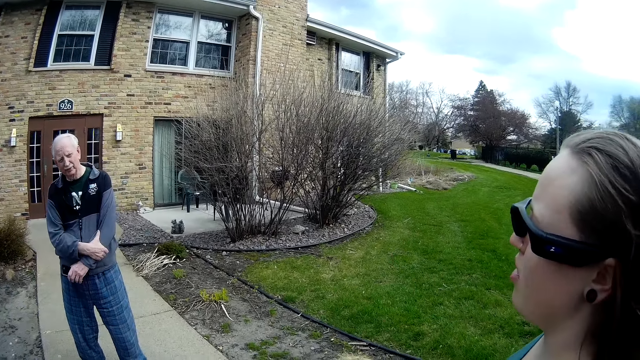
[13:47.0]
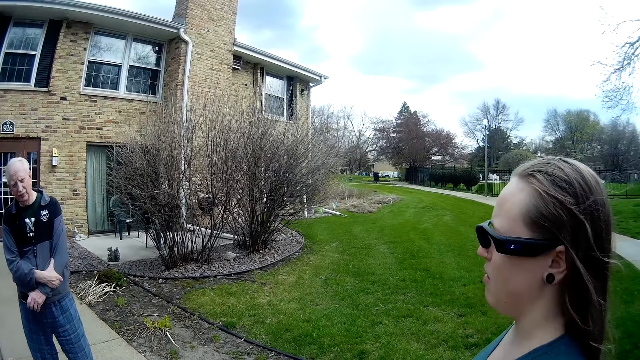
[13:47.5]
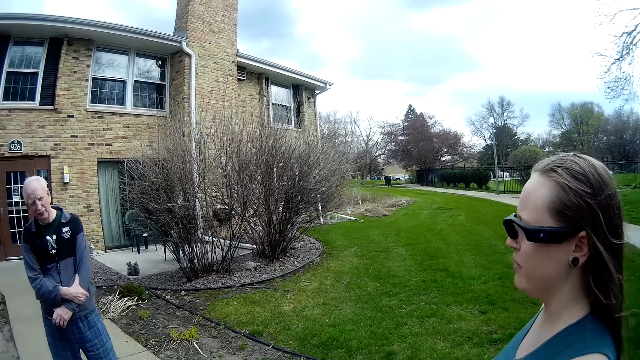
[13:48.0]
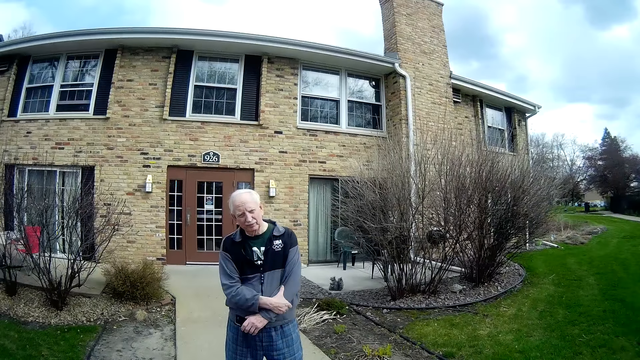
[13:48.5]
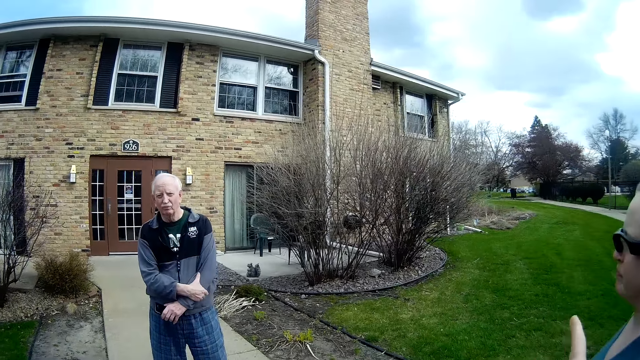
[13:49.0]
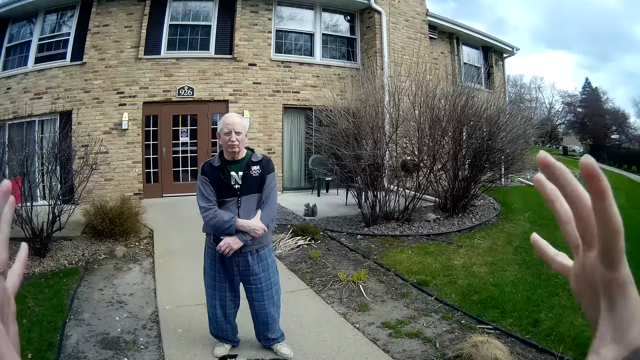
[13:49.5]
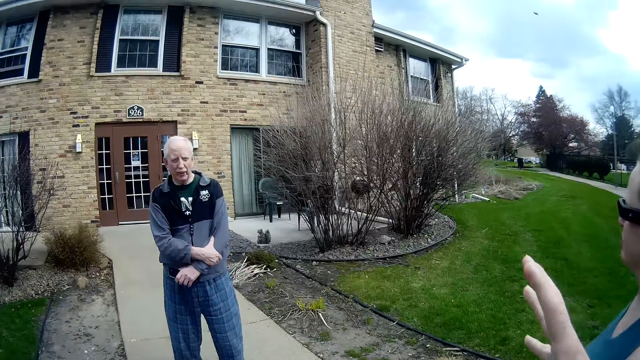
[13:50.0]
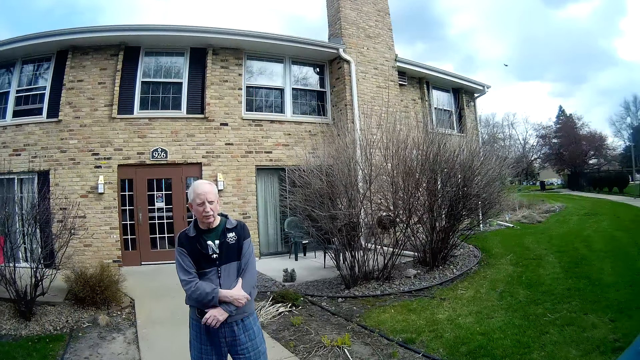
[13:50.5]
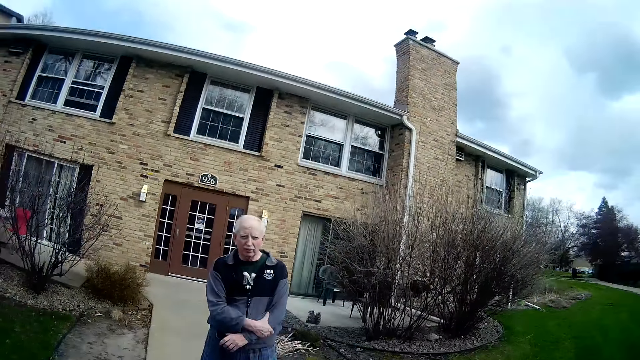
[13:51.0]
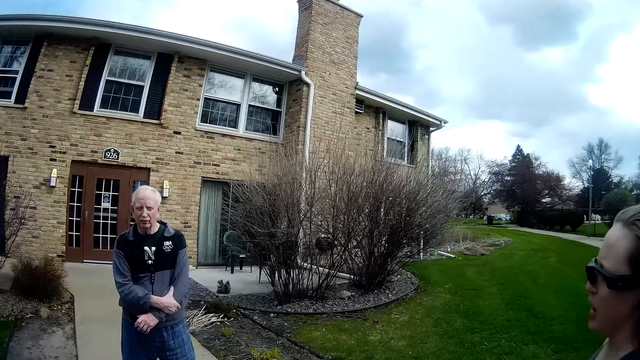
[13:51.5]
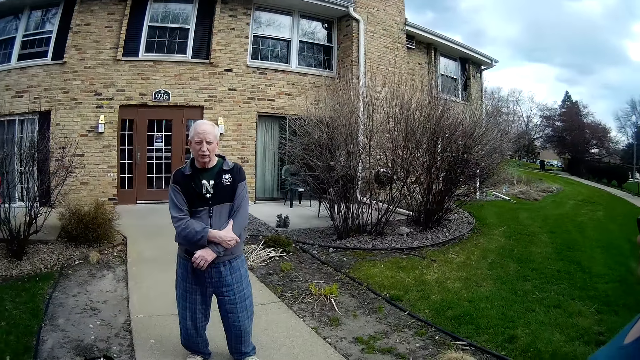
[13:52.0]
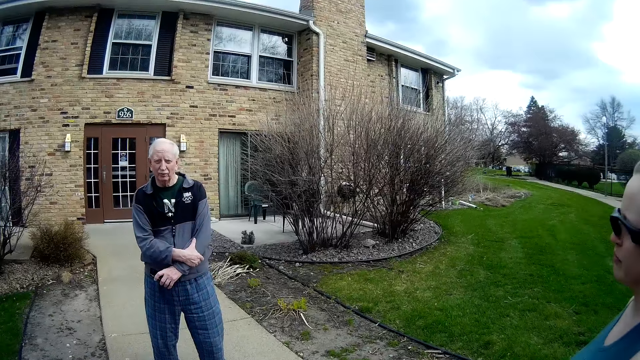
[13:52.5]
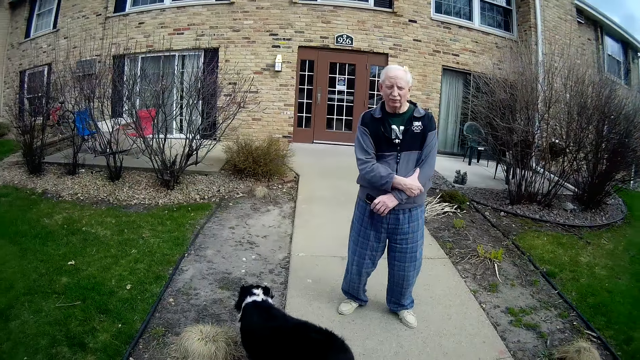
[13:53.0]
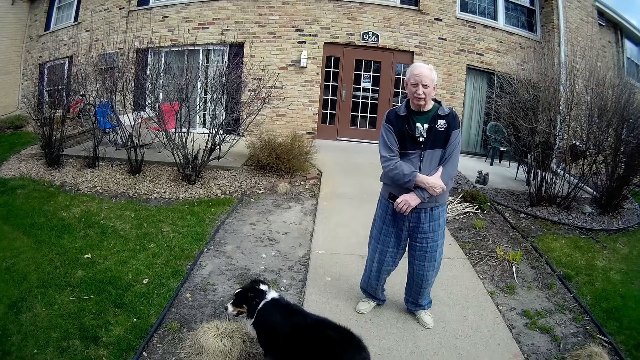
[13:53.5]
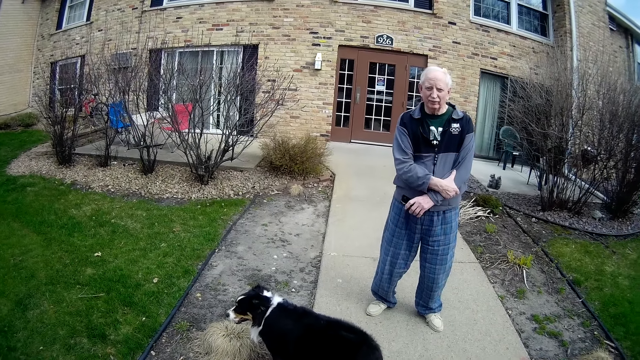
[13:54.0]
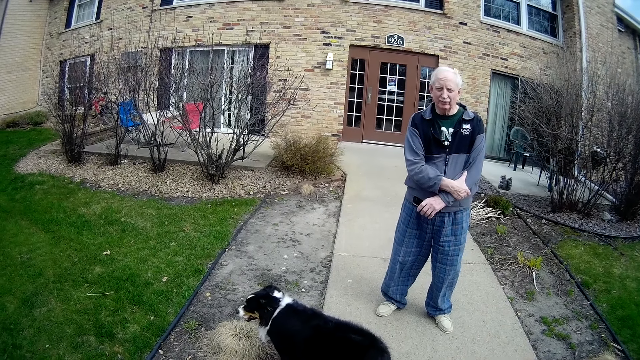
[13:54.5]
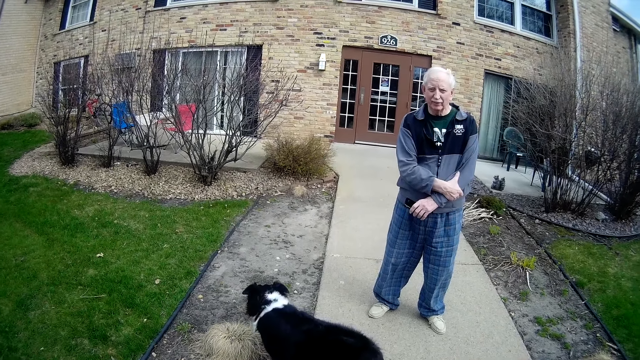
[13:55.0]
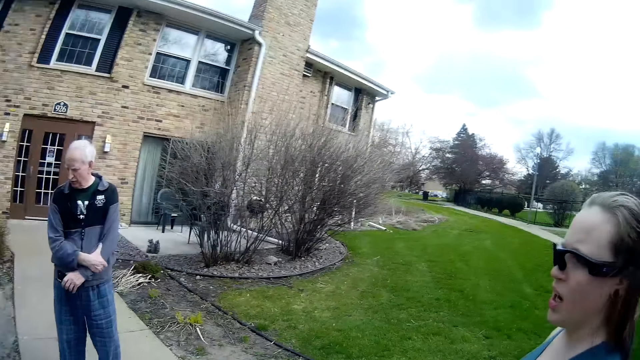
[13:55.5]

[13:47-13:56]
The camera wearer talks to a person. The dog walks on a pathway.

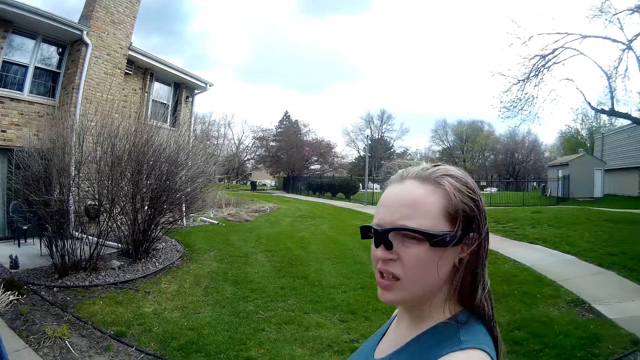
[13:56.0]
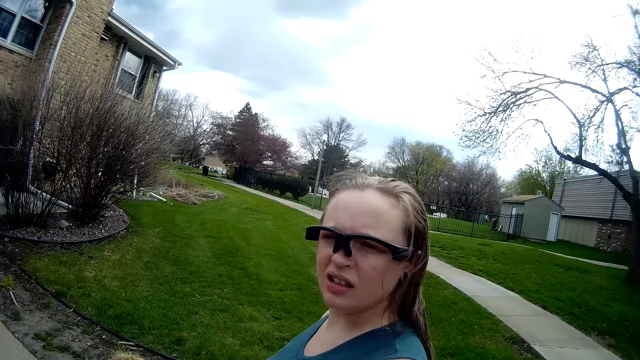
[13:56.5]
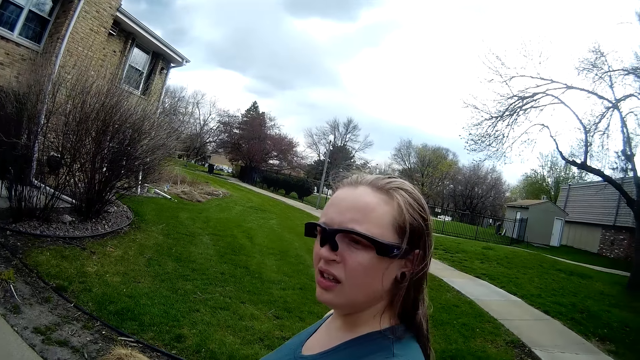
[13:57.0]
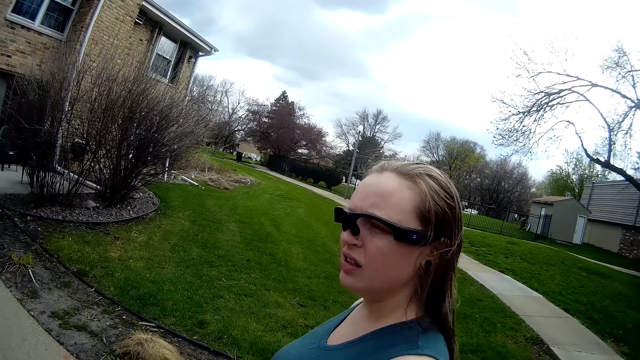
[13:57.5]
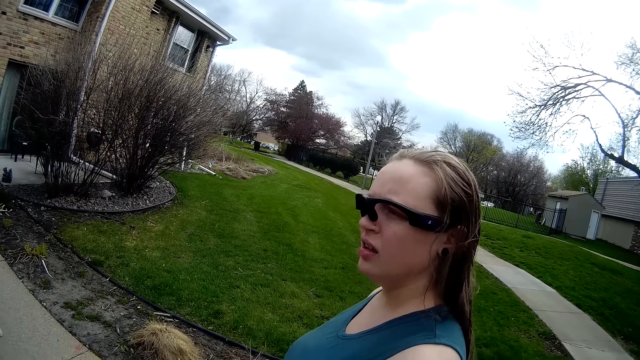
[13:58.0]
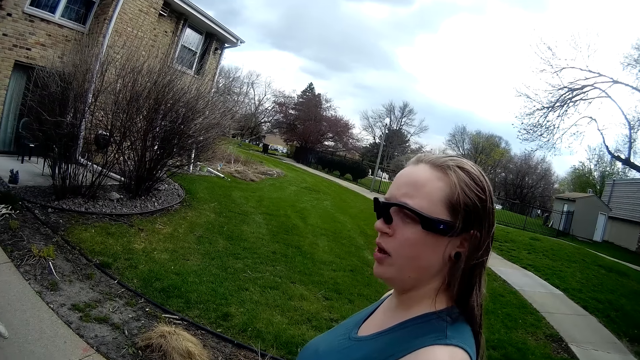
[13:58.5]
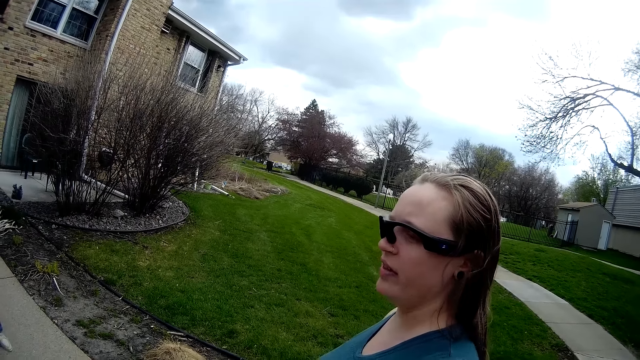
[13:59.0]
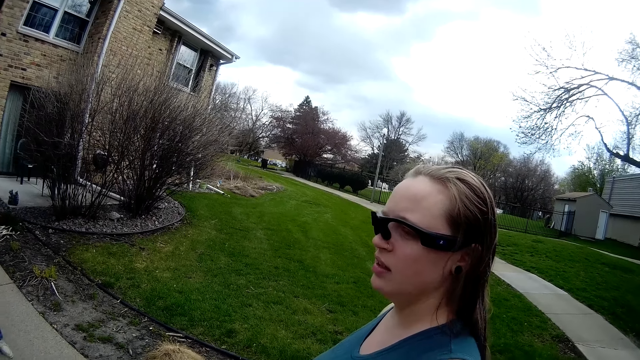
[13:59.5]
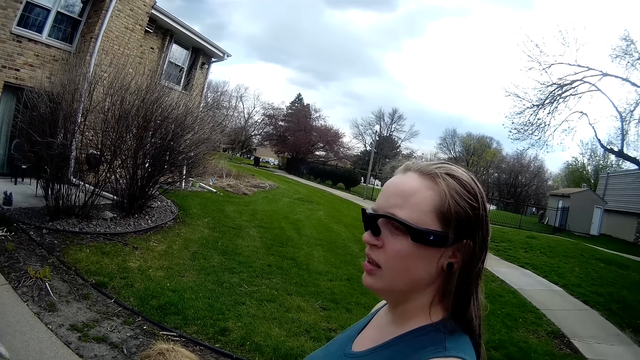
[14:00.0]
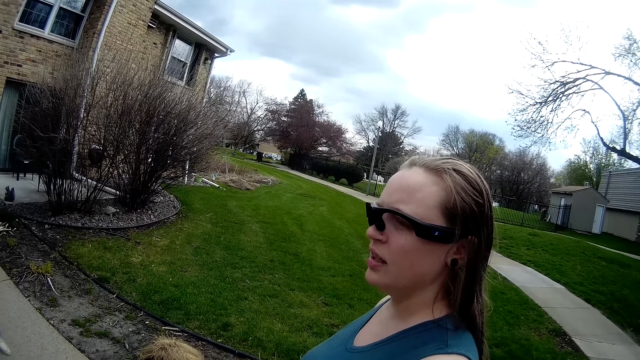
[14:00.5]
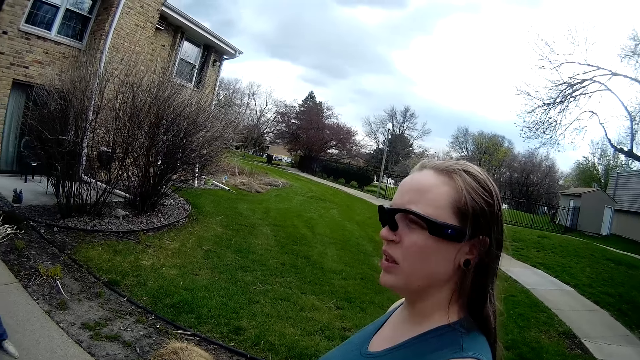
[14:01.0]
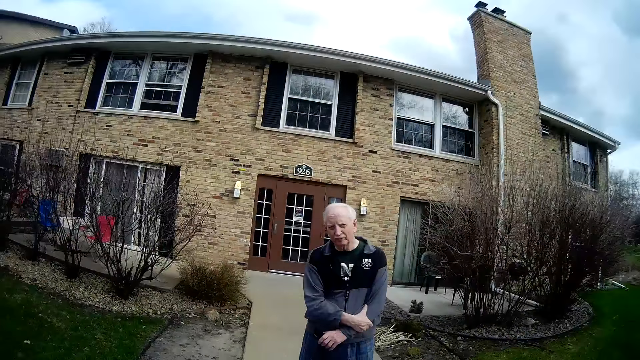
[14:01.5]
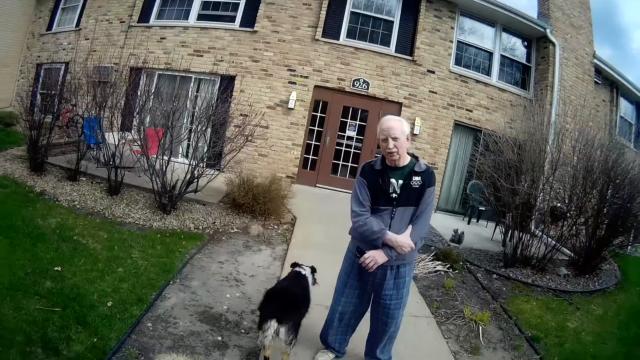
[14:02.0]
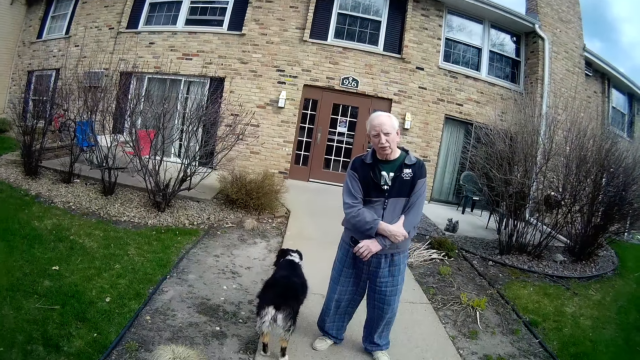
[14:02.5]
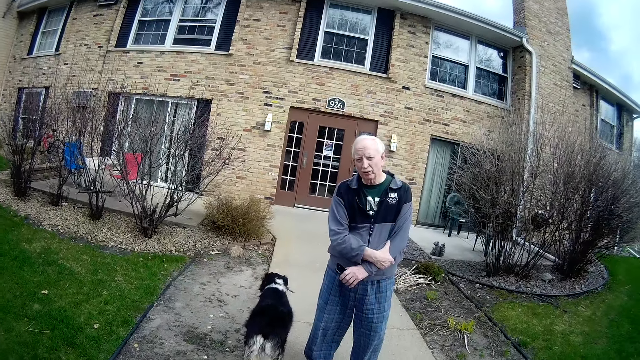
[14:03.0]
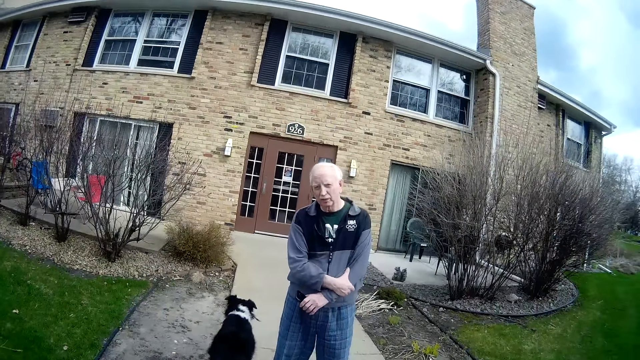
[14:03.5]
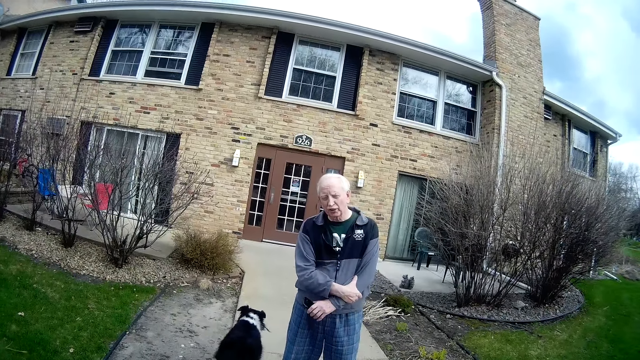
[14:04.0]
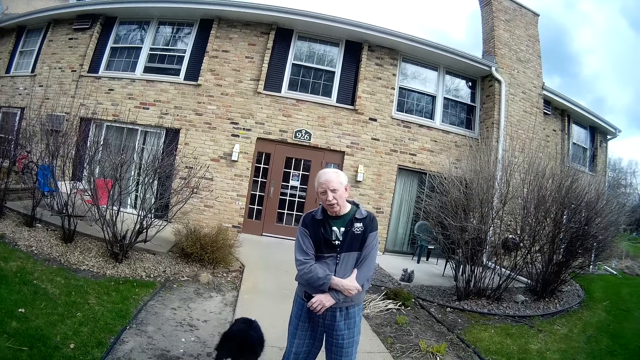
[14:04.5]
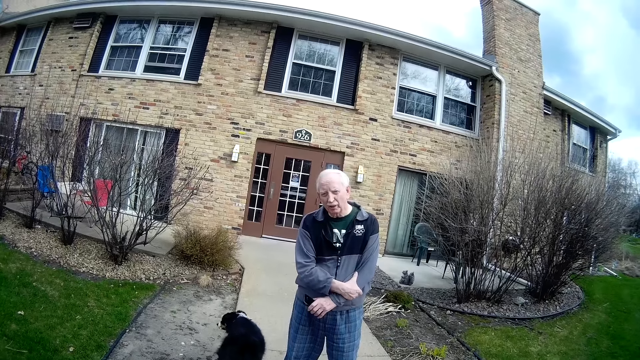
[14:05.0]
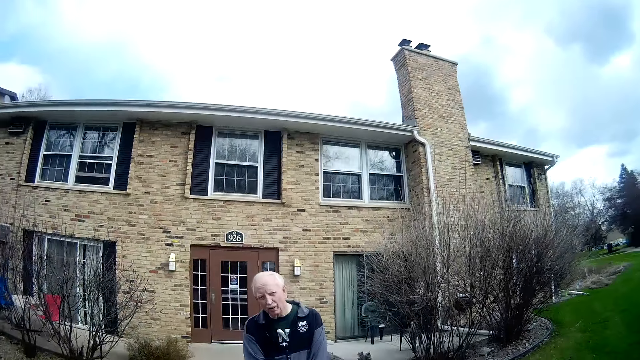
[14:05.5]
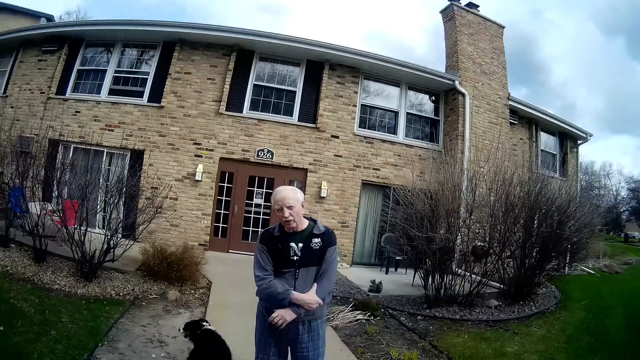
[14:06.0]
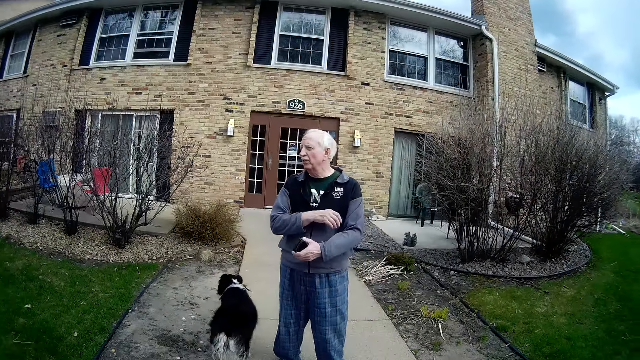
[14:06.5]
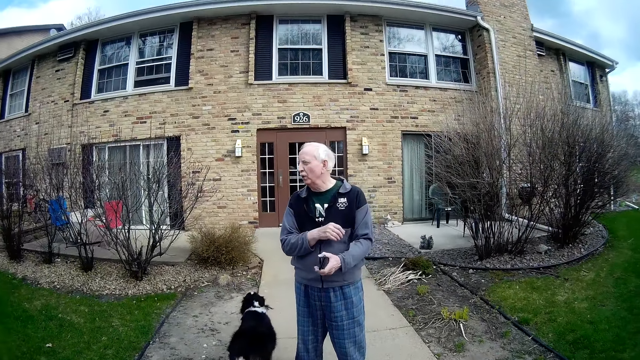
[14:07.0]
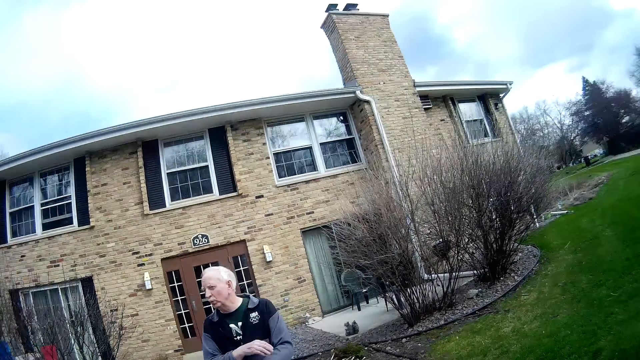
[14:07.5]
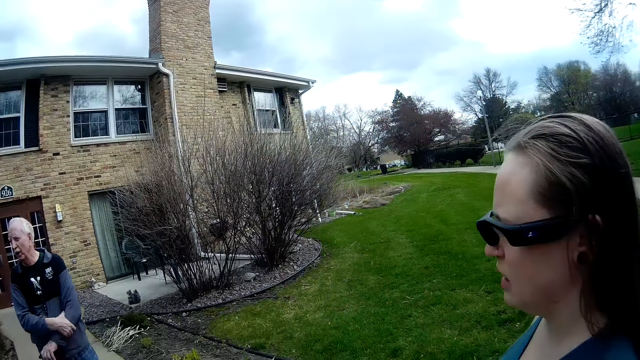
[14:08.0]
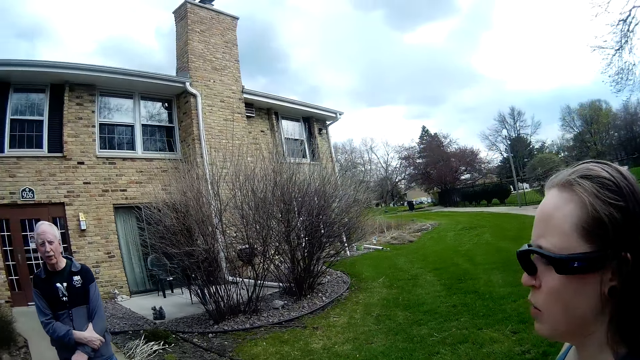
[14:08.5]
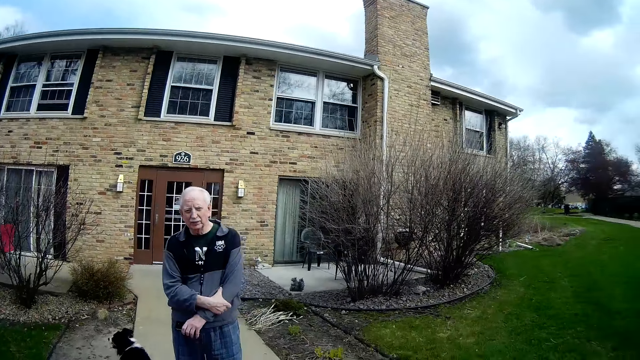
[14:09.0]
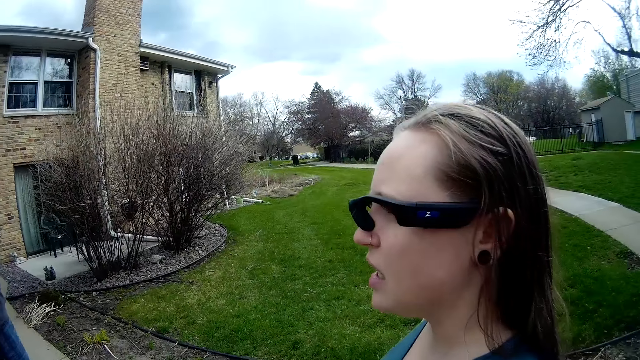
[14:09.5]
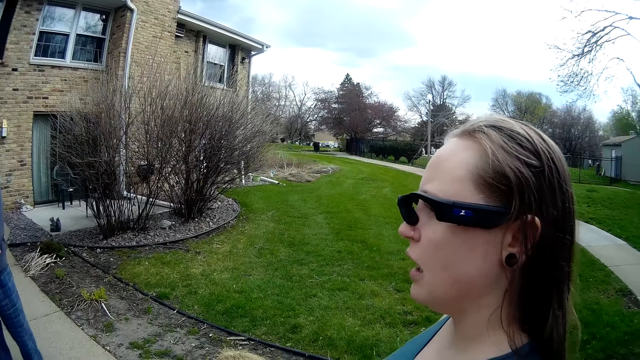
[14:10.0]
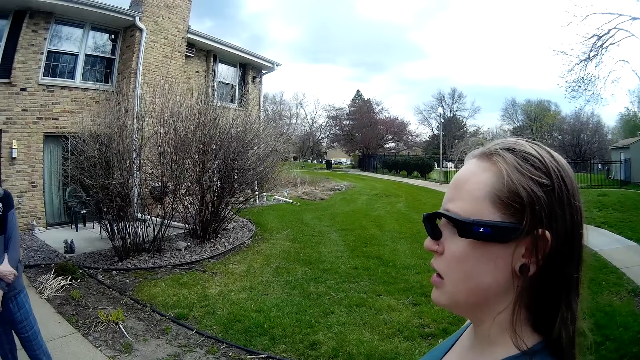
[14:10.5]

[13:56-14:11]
A person talks to the camera wearer. Another person talks to the camera wearer. A man removes his right hand from his left arm. The man holds his left arm with his right hand. The first person talks to the camera wearer.
